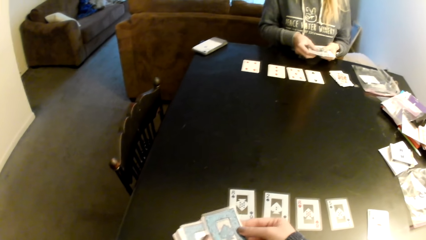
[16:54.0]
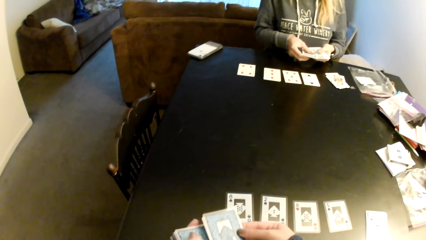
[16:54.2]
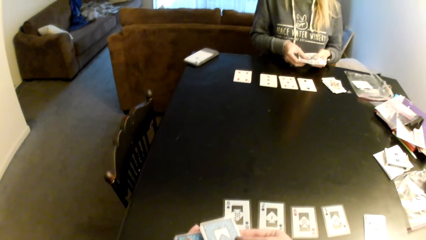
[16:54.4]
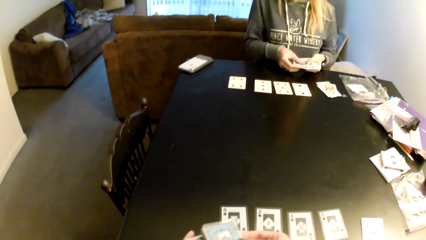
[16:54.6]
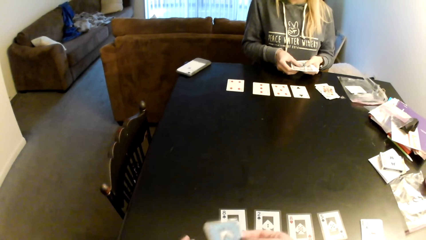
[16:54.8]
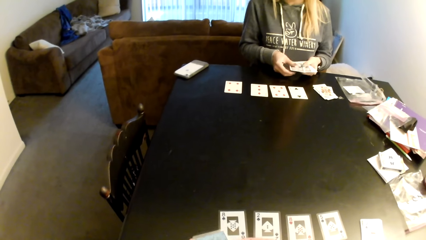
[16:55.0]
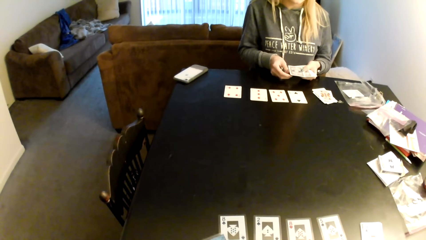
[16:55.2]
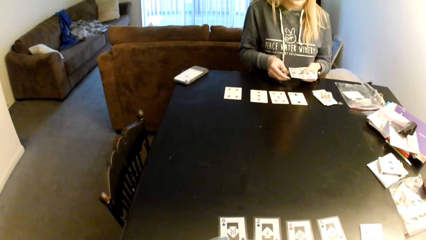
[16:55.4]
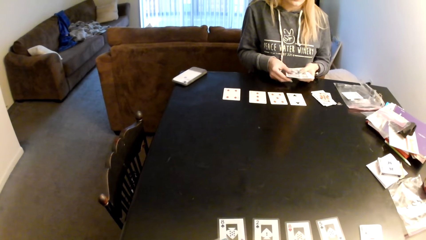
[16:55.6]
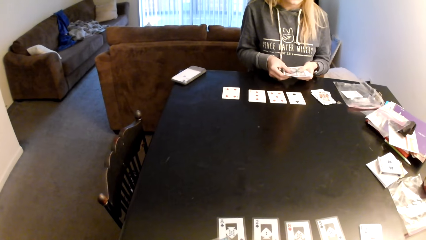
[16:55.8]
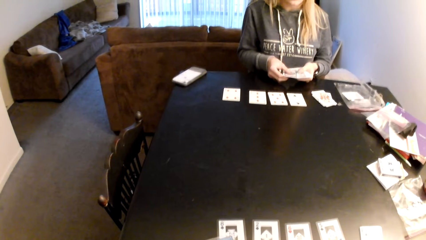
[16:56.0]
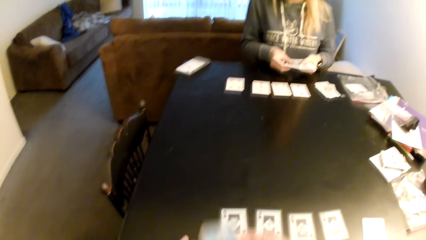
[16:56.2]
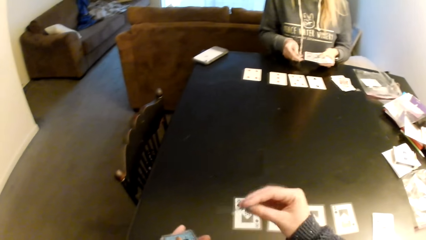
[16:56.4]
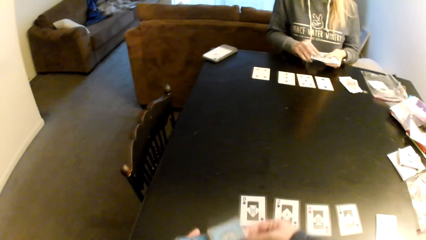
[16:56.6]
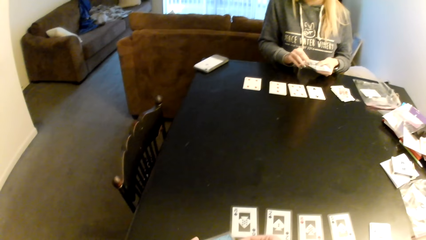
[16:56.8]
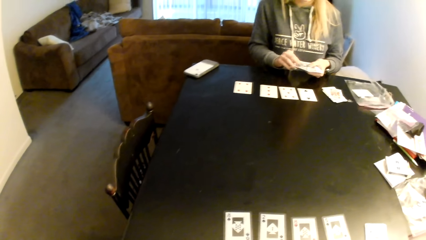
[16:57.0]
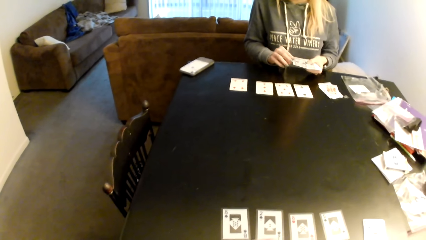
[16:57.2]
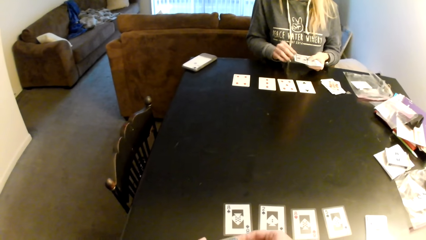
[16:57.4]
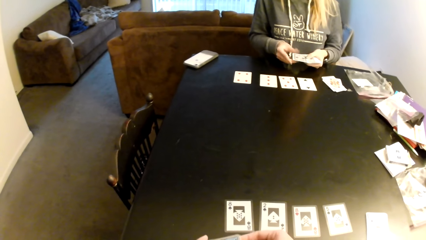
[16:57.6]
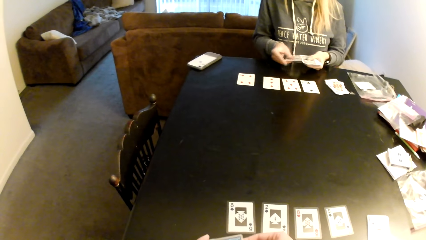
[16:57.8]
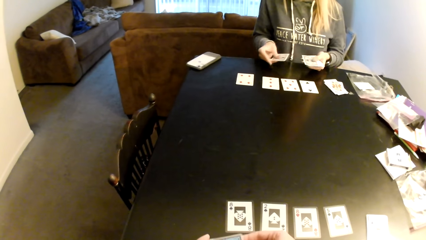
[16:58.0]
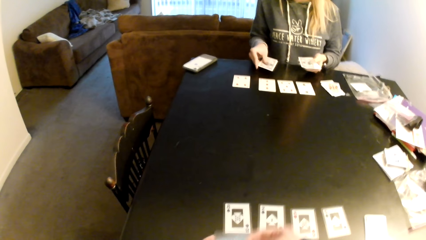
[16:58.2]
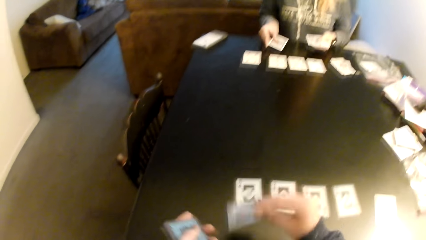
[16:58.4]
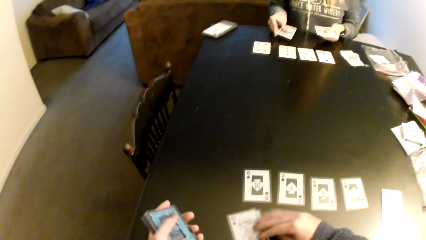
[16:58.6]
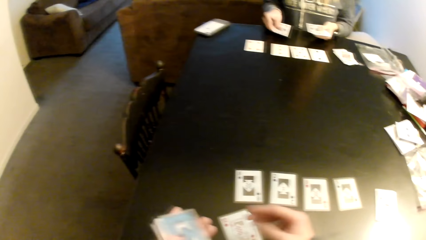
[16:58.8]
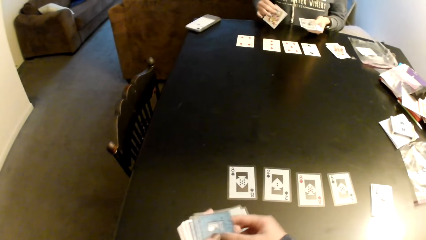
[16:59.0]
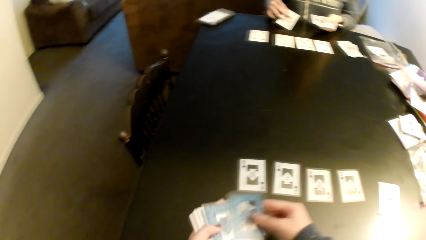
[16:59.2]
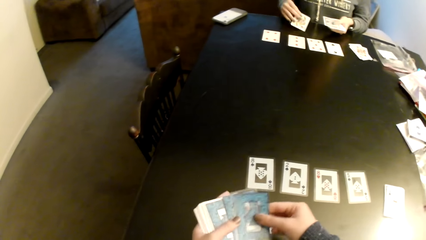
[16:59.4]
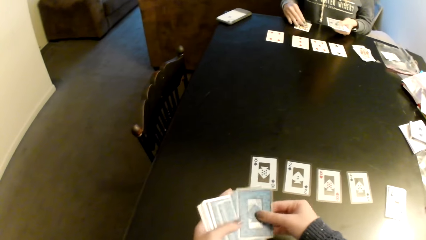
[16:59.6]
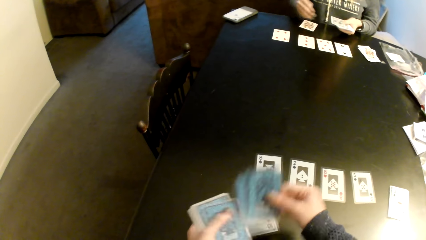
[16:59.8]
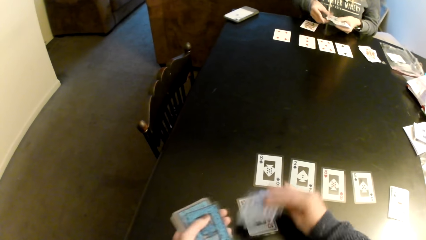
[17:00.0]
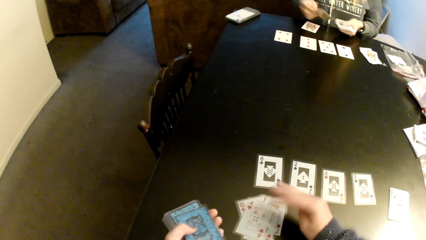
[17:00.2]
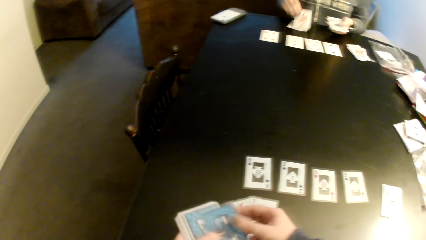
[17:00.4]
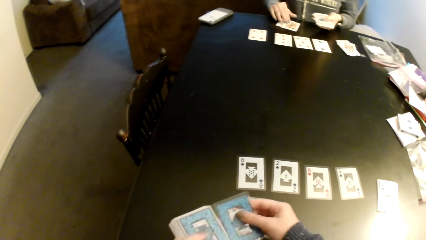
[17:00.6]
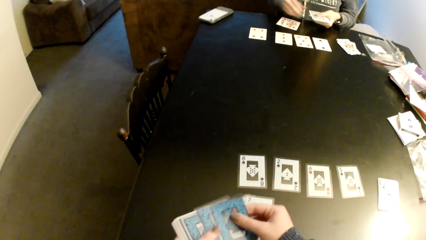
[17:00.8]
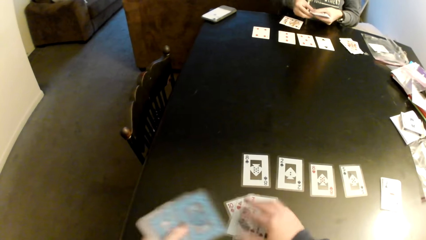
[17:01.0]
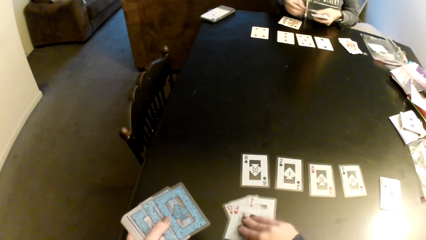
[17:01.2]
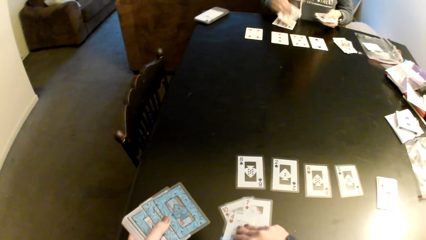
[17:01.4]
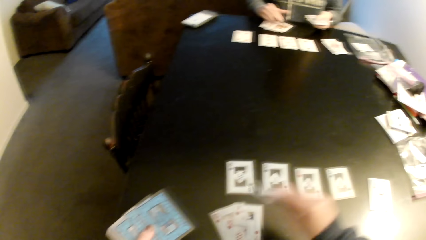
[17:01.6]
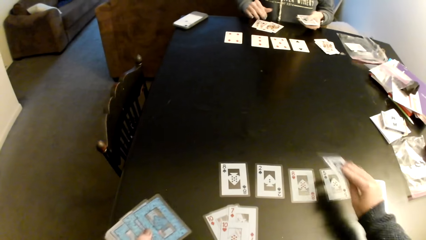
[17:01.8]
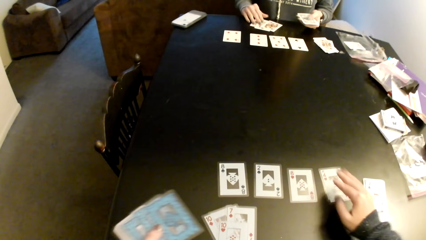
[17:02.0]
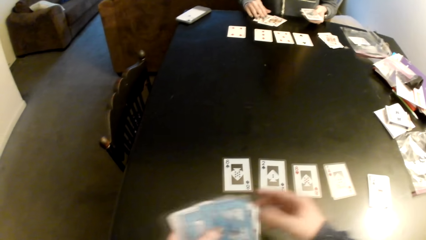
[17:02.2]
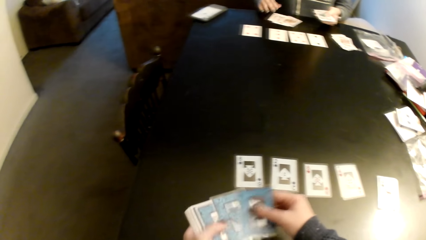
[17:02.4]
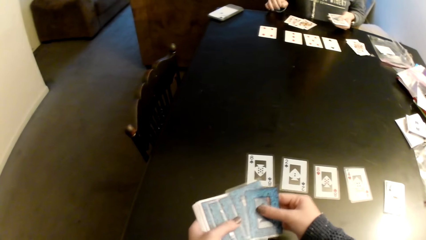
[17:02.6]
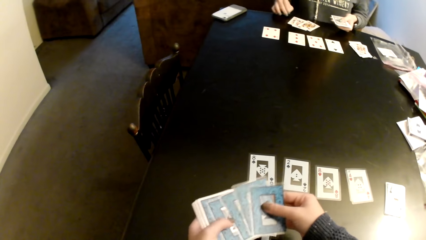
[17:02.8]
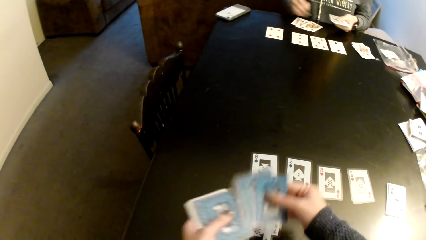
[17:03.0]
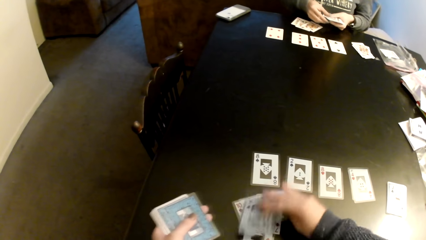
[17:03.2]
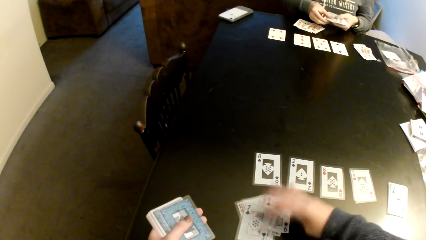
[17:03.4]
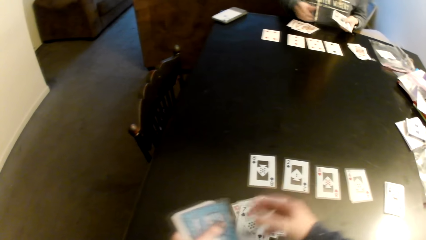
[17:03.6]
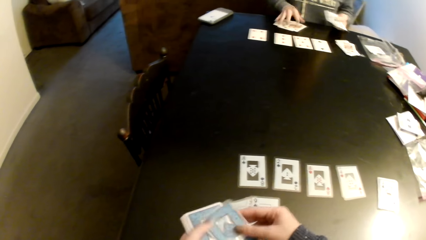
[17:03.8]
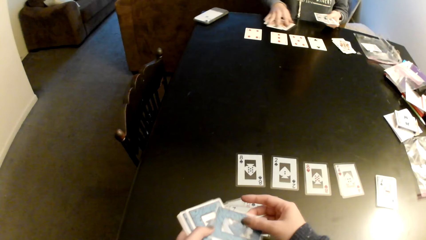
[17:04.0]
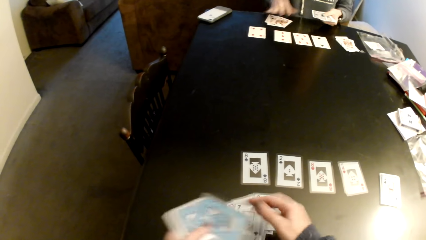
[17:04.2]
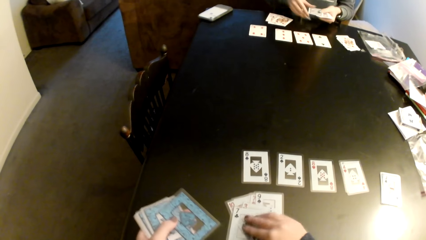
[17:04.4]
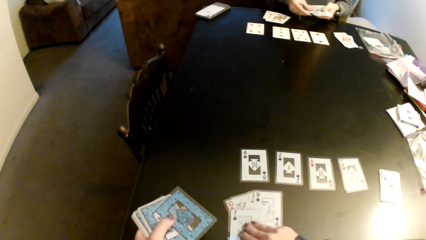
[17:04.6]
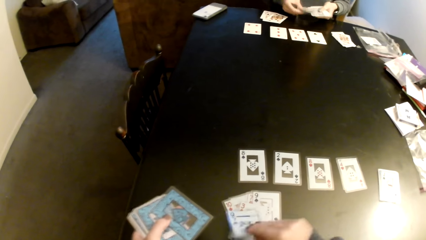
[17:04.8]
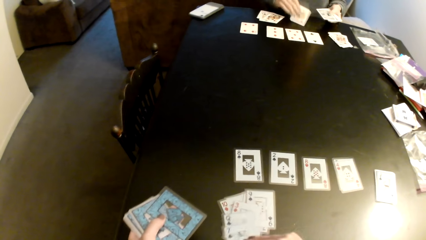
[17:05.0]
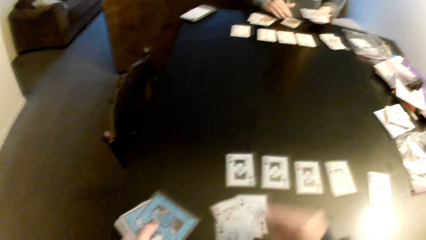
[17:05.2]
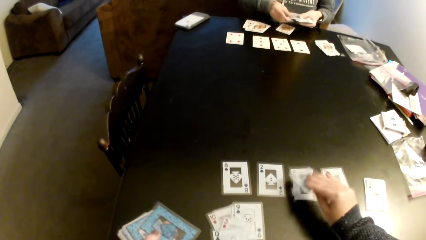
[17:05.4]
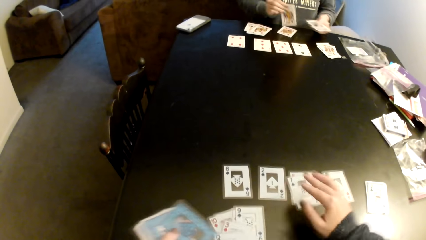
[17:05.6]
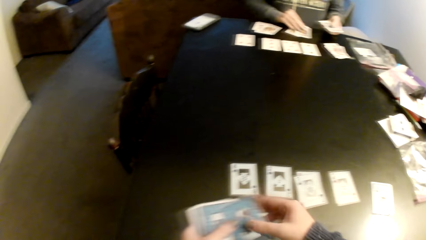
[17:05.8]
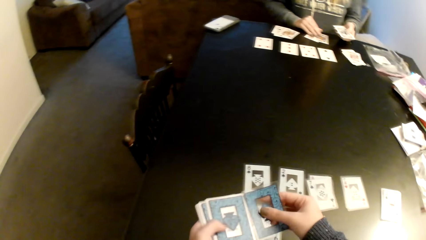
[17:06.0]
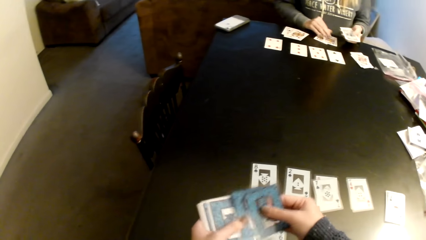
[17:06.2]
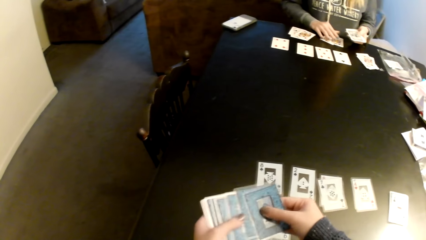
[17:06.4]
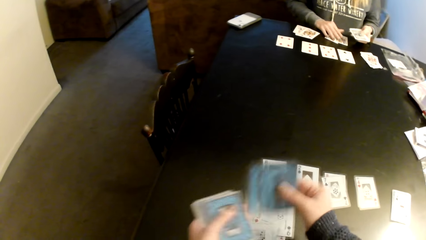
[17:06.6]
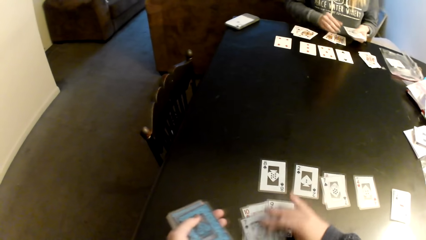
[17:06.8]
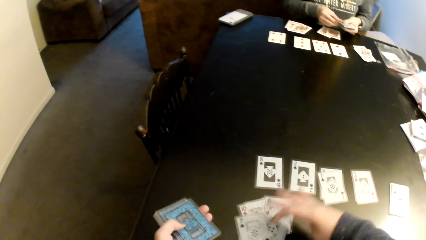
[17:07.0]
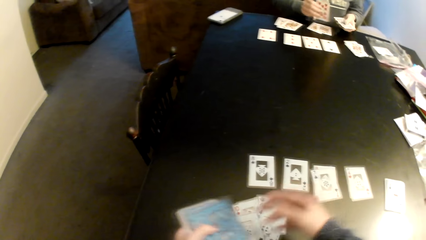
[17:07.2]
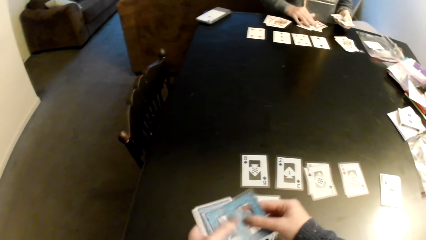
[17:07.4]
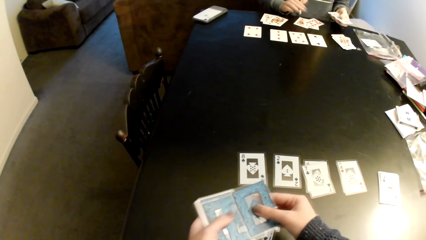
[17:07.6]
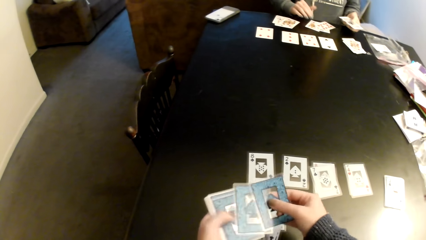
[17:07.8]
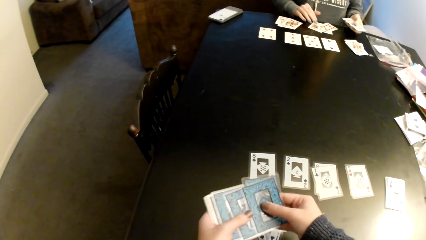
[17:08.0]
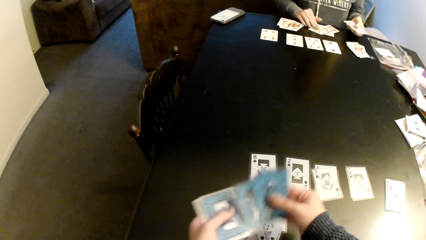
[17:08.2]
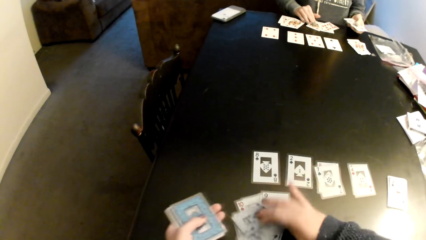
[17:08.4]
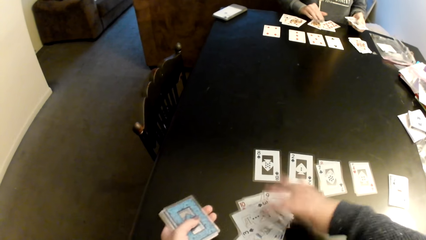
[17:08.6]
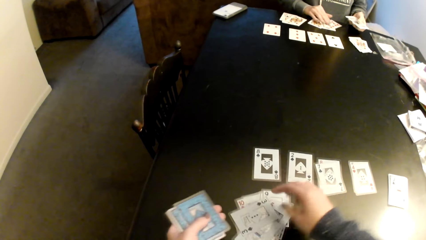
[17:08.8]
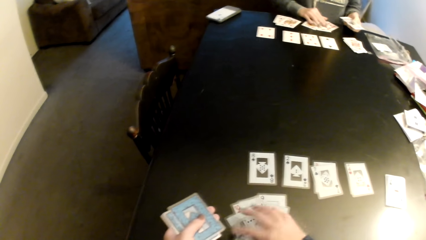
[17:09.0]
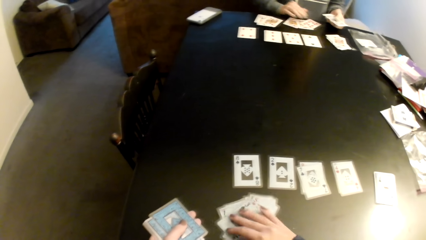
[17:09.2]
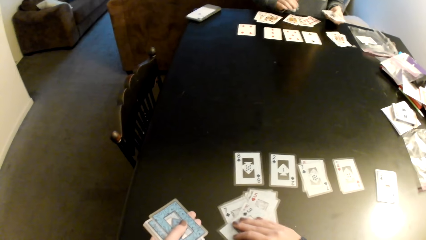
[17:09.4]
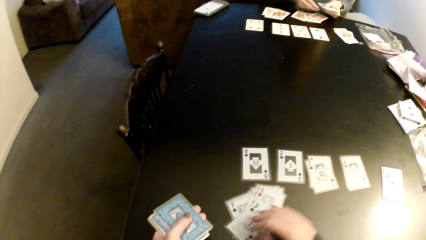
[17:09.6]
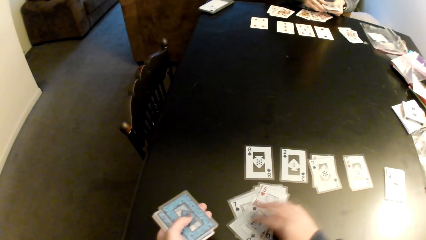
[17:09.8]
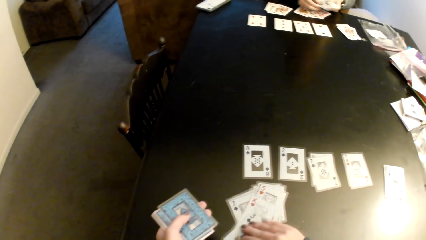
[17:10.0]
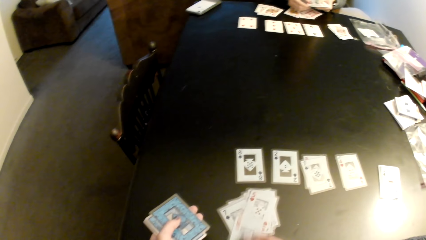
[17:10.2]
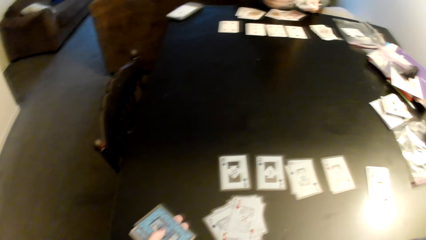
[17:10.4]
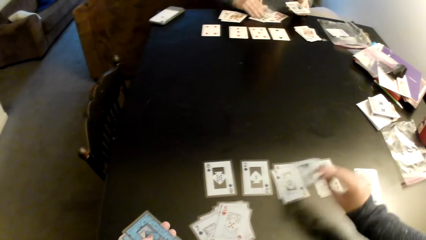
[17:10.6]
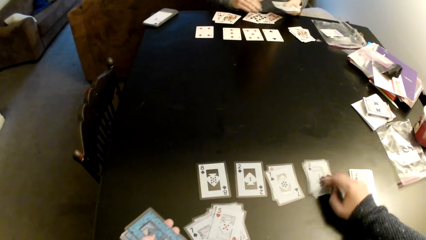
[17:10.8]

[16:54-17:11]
A woman picks up the cards. The camera wearer sorts the cards on a table. The woman sorts the cards on the table and puts the card on the table. The camera wearer picks up the cards and puts the cards on a card. He picks up the card, pulls his hand off the card, and picks up the card. The woman picks up the card and puts the card on the table. The camera wearer puts the cards on a card. He picks up the cards and puts the cards on a card. The woman picks up the card. The camera wearer picks up the cards. He moves the cards on the table, checks the cards, picks up the cards, and puts the card on a card. He picks up the cards and puts the cards on a card. The woman picks up the card and puts the cards on a card. The camera wearer picks up the cards, puts the cards on a card, and checks the cards.
